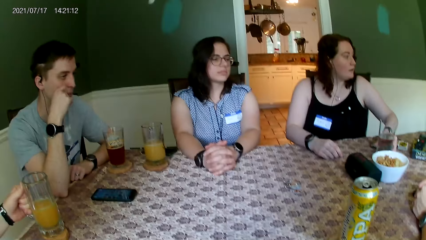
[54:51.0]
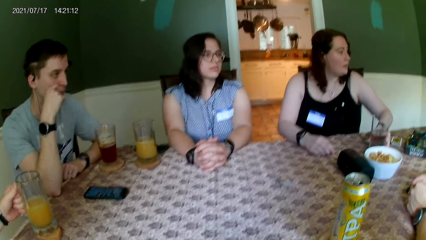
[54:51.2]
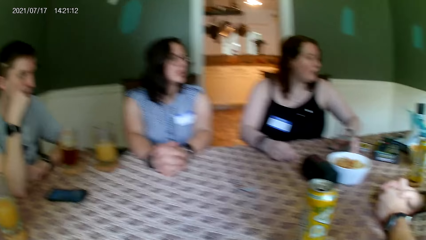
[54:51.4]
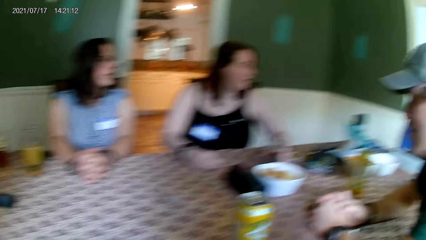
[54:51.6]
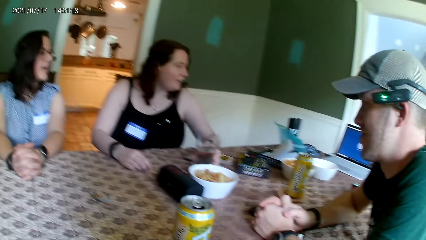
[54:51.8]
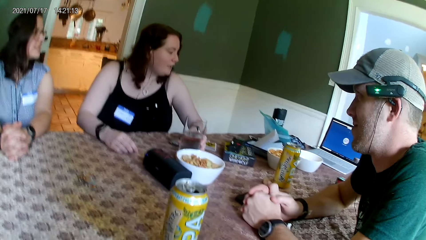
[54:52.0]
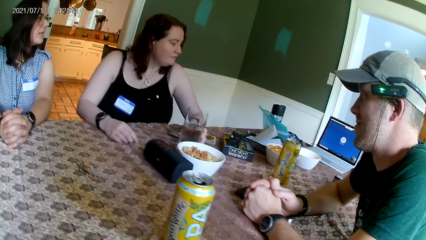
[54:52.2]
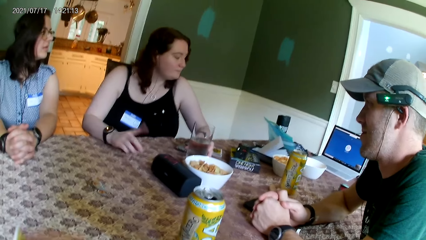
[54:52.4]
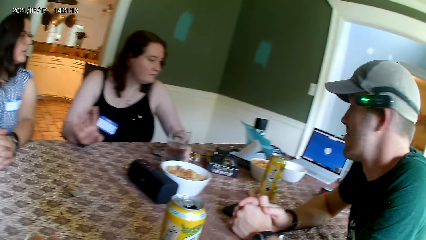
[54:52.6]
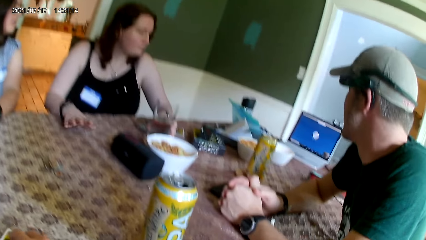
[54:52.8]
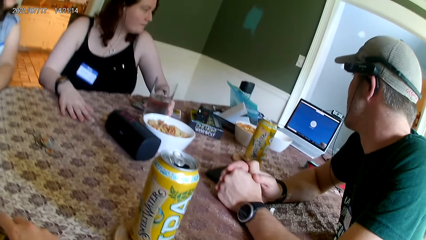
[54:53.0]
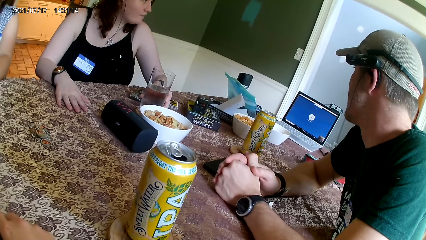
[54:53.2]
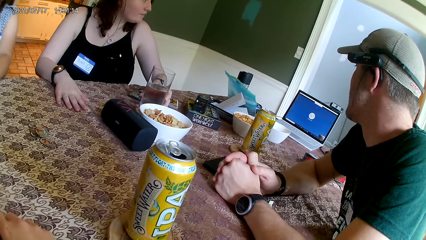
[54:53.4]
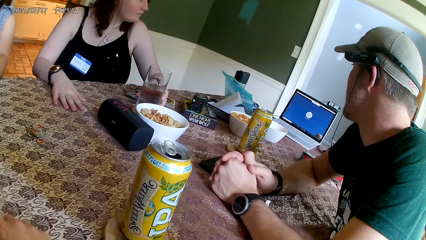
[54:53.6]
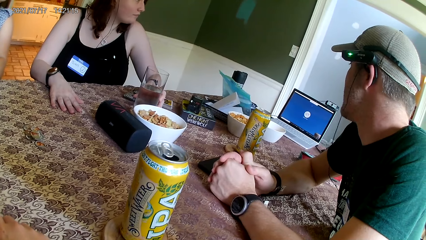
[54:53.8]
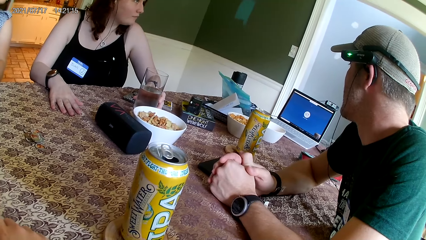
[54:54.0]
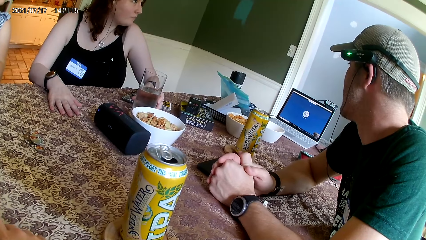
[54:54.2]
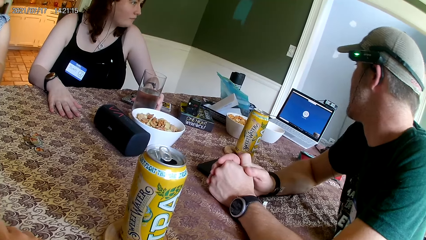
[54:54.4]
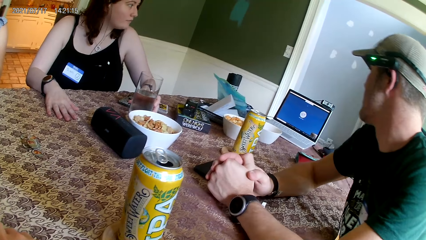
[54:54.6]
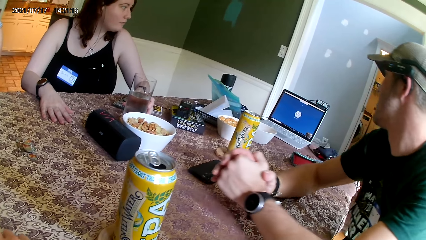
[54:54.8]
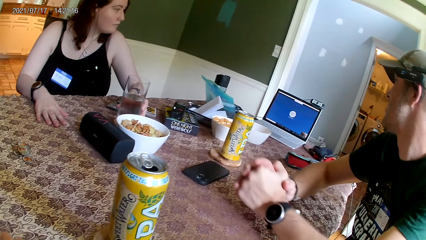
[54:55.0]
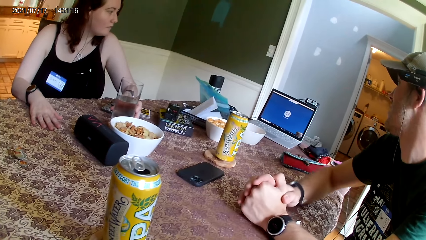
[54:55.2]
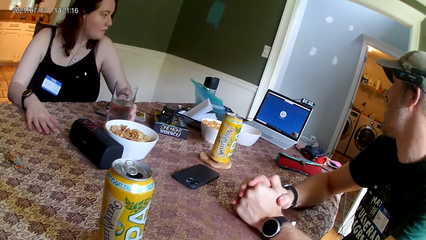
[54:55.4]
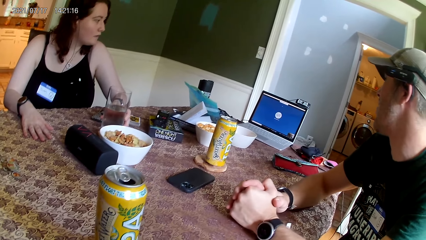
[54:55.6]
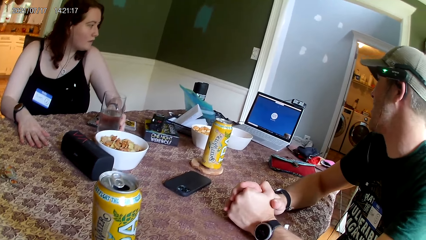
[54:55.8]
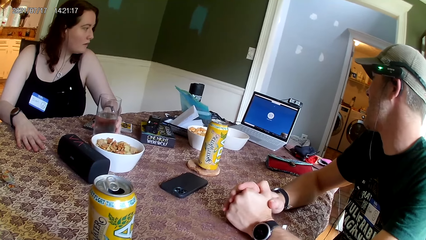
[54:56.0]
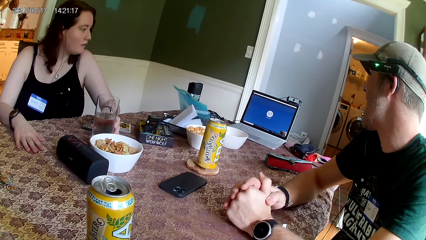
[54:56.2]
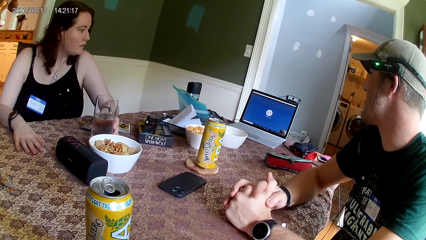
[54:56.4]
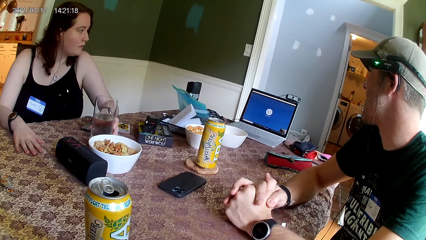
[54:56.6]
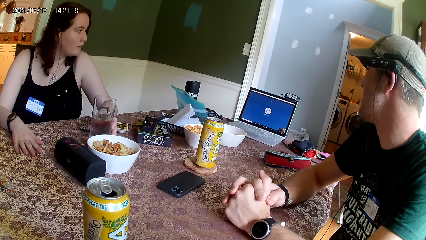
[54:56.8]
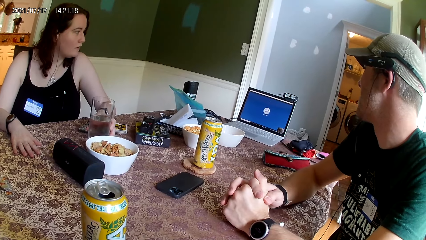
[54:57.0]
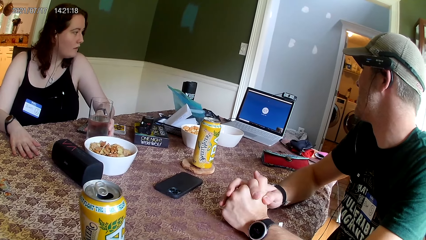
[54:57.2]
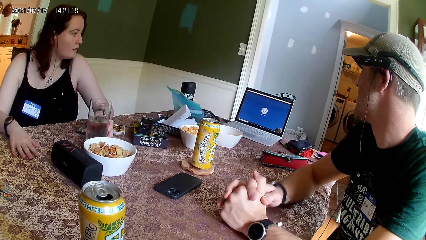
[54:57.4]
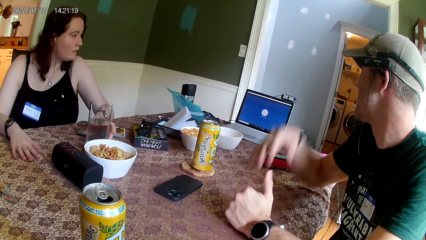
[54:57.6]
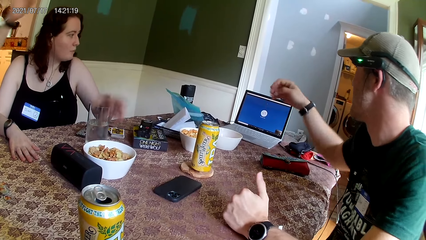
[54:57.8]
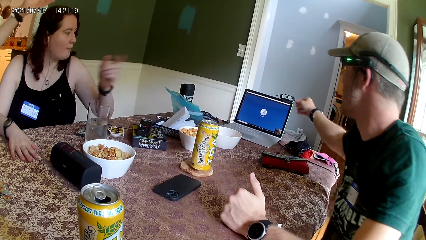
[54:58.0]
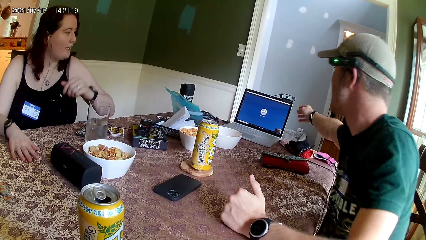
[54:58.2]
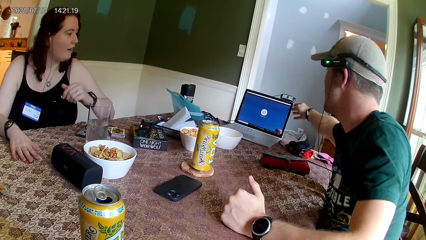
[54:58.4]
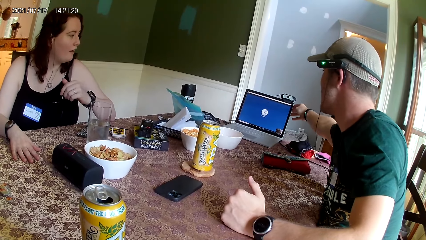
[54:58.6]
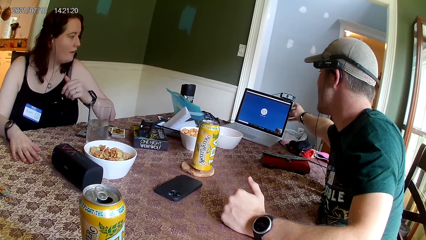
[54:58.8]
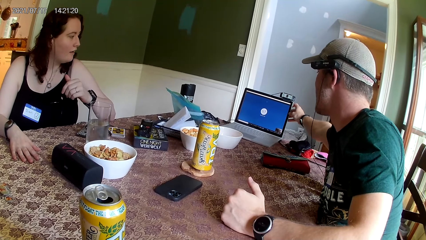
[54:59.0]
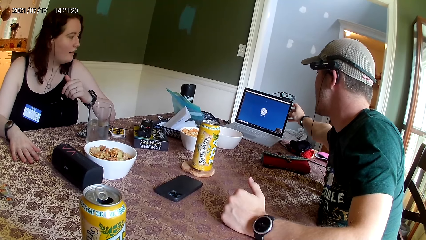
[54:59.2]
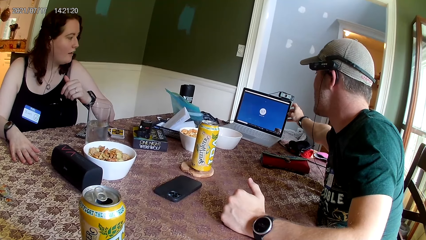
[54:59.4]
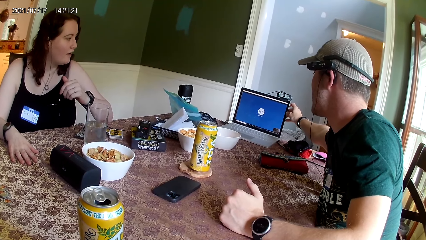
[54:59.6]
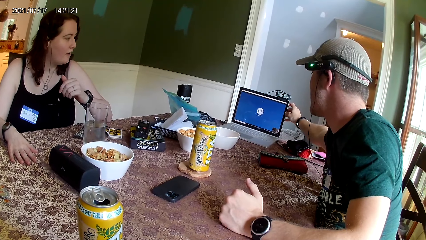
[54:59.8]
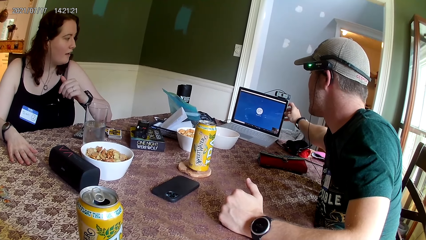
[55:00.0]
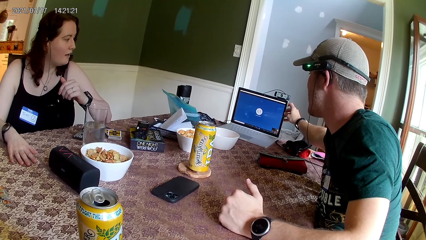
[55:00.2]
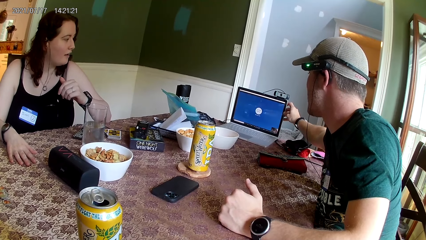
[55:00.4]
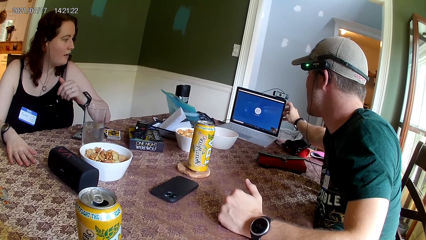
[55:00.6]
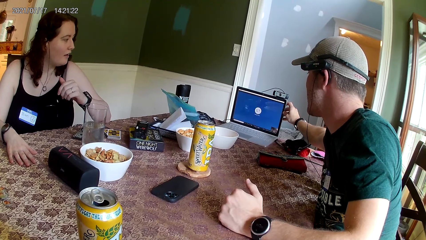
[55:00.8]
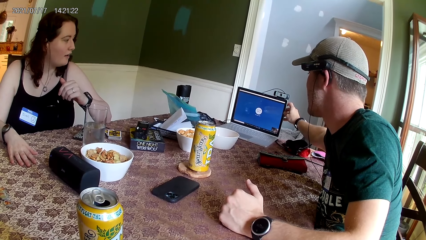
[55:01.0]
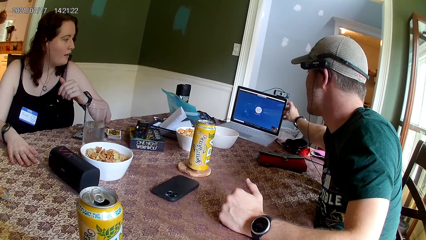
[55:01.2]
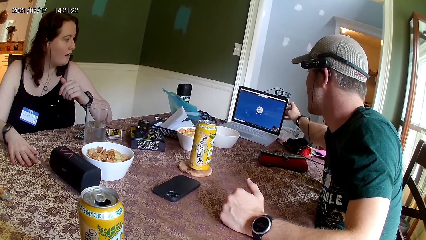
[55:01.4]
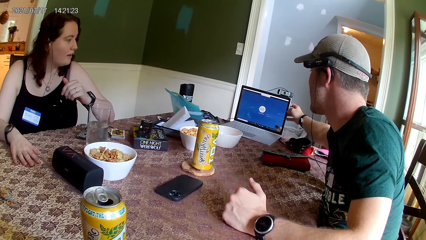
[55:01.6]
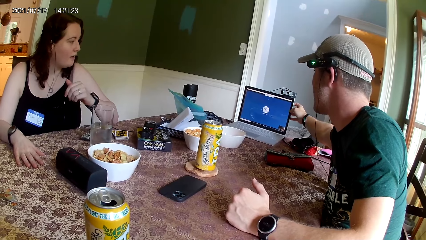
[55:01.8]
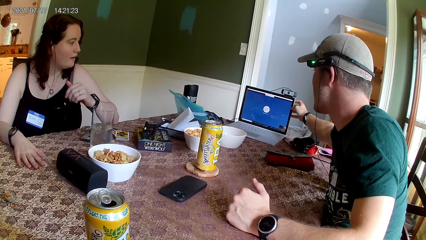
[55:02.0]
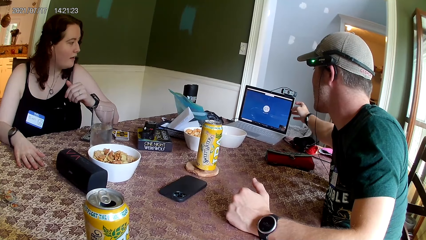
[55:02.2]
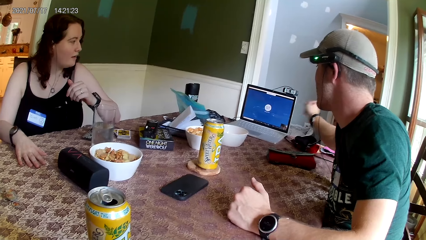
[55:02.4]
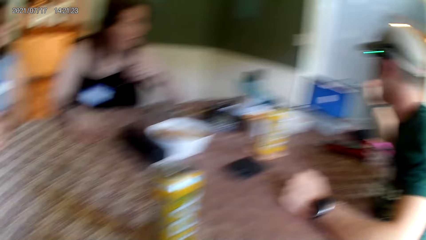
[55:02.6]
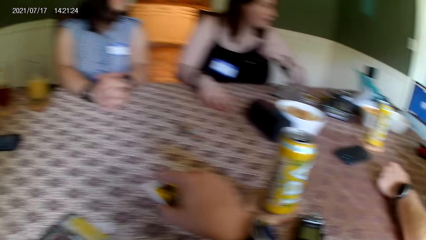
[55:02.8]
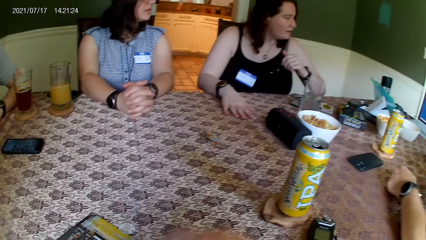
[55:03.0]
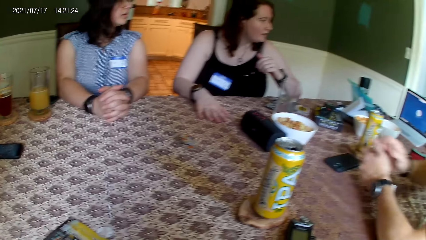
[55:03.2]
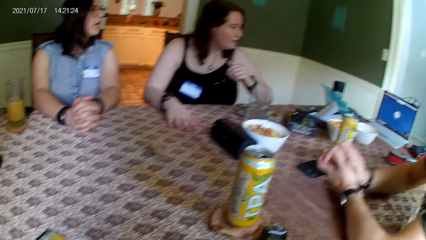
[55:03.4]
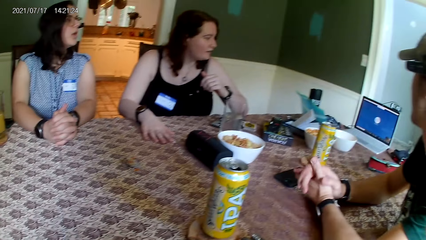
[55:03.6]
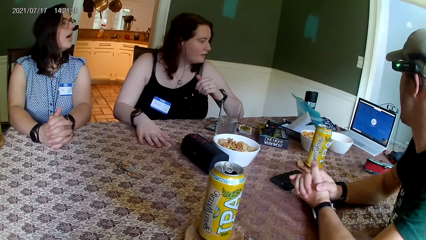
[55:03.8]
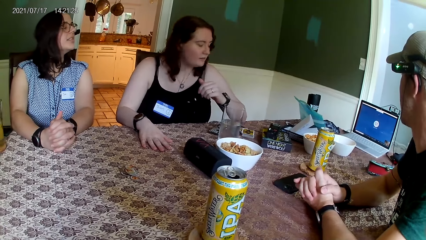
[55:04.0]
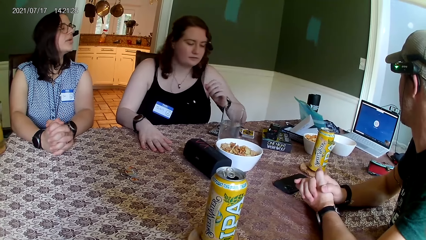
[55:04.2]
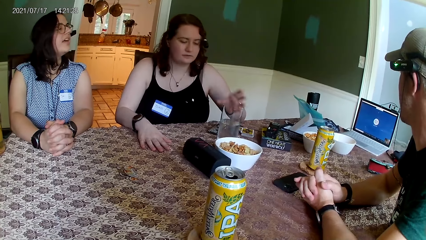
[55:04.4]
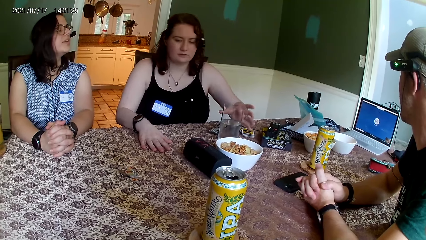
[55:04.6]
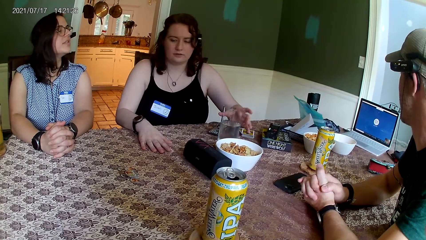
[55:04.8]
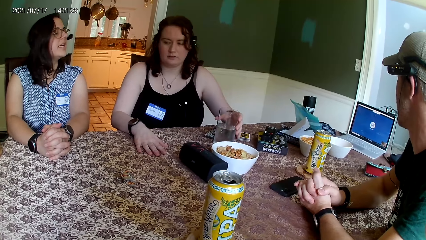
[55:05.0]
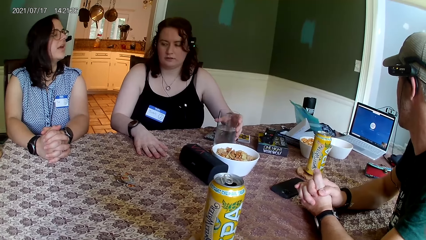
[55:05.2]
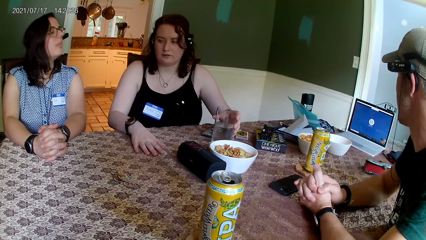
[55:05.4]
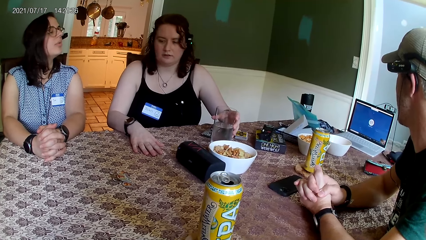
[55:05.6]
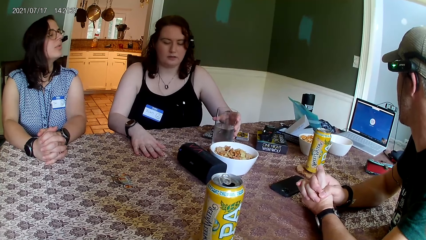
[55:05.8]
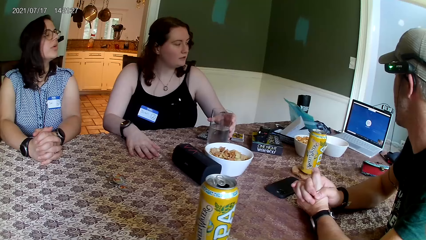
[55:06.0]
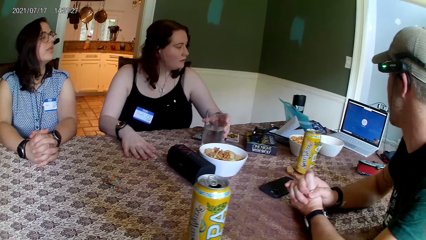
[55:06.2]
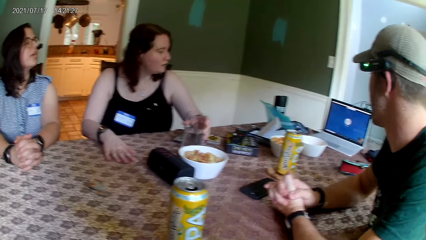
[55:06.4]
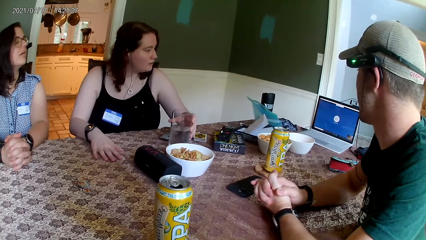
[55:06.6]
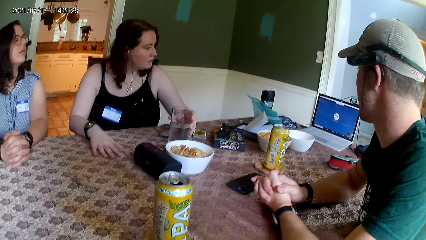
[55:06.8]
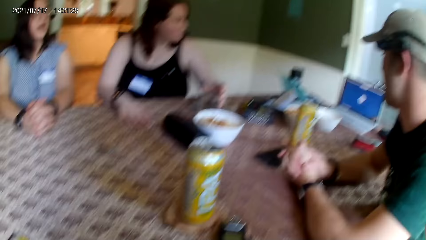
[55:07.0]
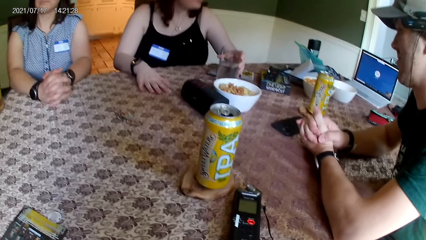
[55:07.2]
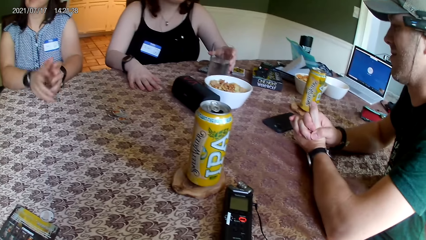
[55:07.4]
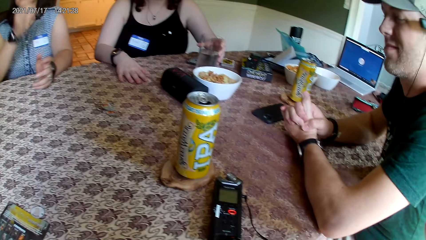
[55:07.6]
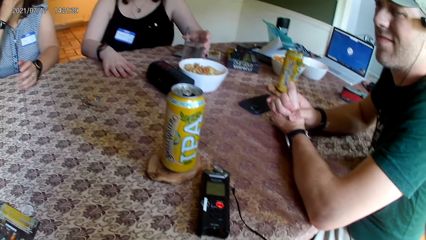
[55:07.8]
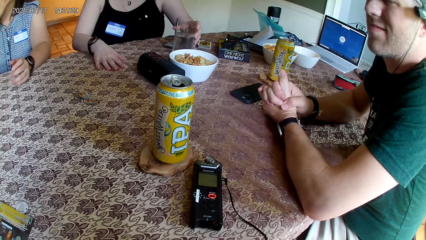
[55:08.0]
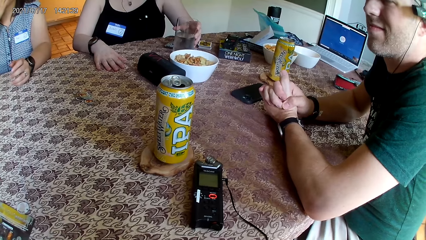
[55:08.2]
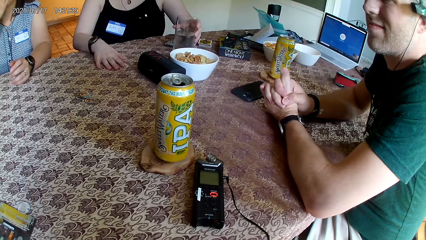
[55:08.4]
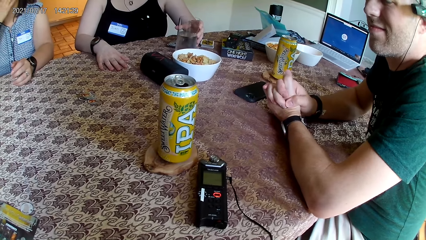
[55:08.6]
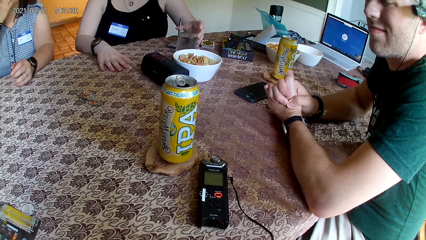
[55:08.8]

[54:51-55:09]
The camera wearer converses with a man. The man adjusts the screen of a laptop on the table. The camera wearer removes a hand from the table.
